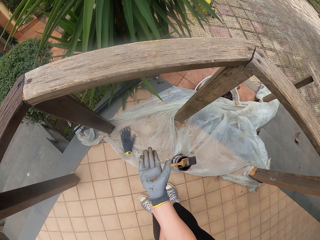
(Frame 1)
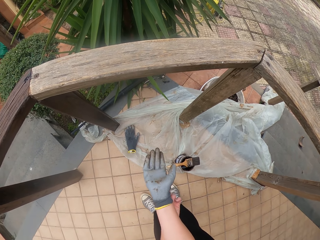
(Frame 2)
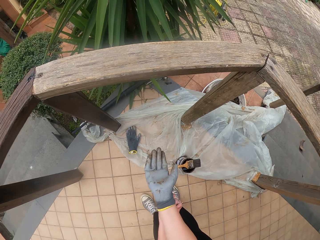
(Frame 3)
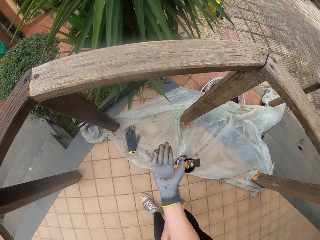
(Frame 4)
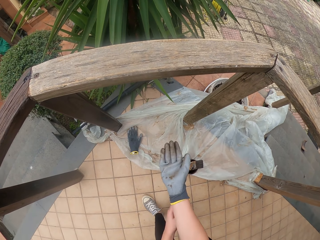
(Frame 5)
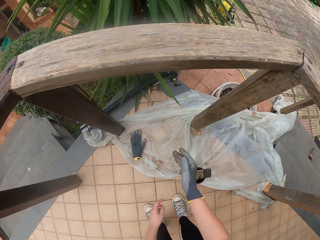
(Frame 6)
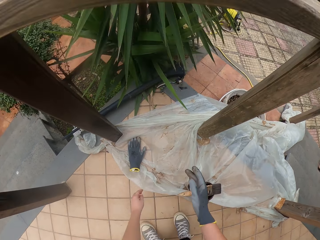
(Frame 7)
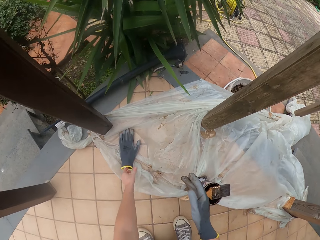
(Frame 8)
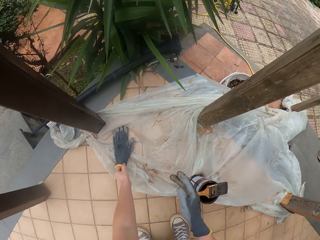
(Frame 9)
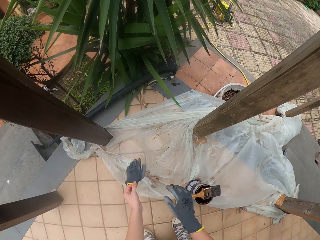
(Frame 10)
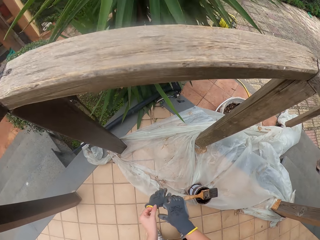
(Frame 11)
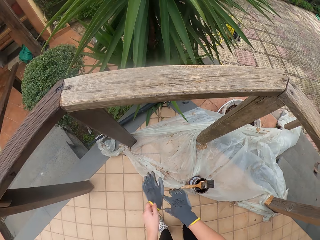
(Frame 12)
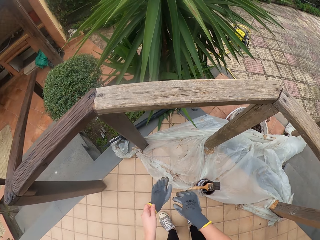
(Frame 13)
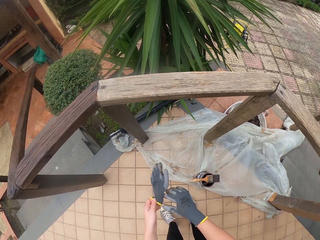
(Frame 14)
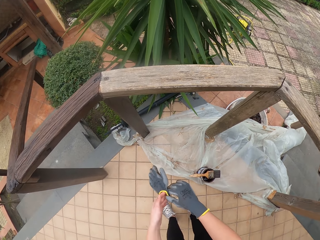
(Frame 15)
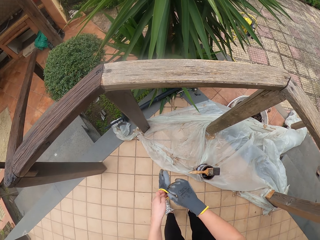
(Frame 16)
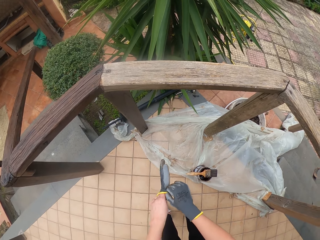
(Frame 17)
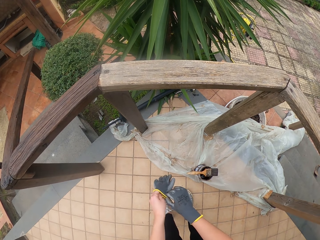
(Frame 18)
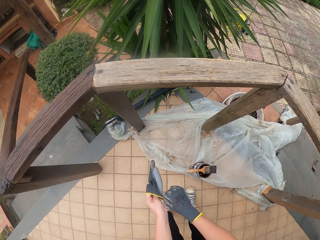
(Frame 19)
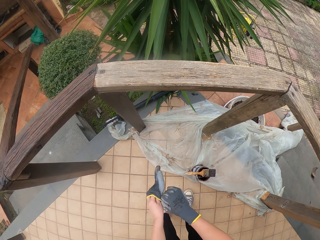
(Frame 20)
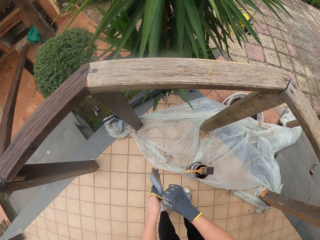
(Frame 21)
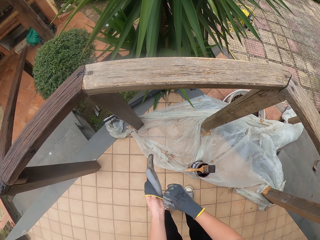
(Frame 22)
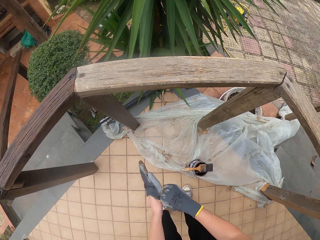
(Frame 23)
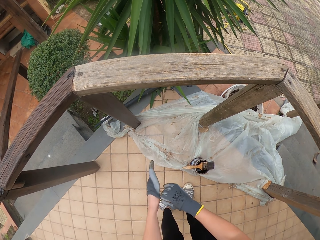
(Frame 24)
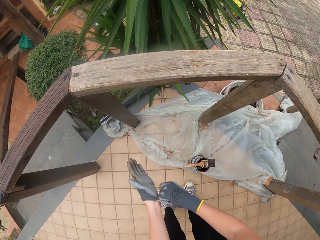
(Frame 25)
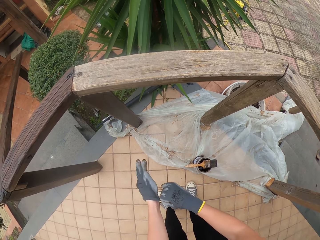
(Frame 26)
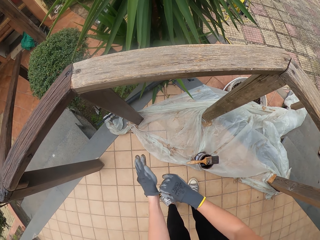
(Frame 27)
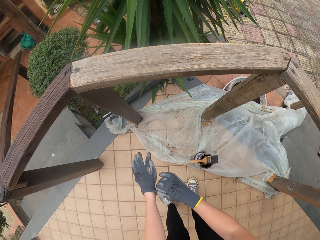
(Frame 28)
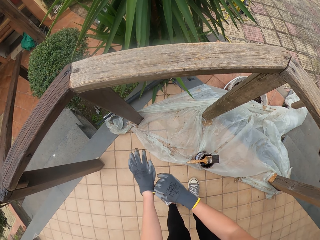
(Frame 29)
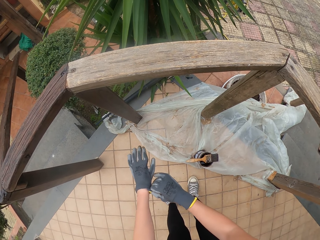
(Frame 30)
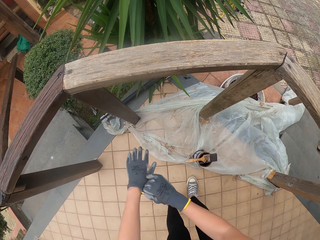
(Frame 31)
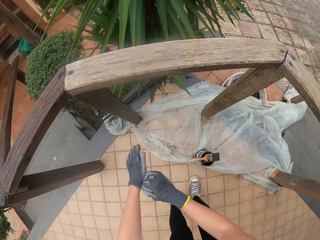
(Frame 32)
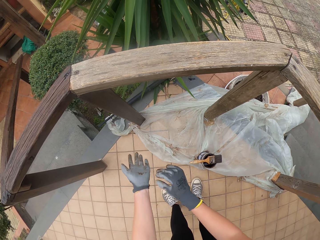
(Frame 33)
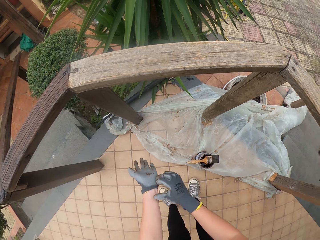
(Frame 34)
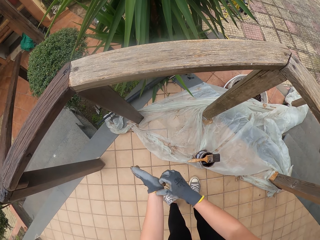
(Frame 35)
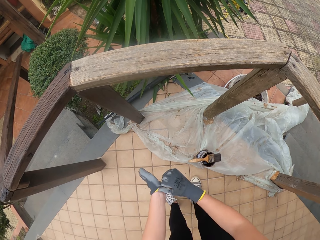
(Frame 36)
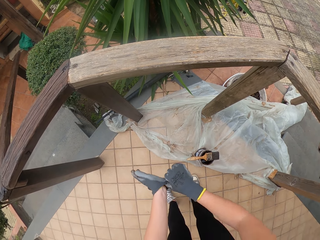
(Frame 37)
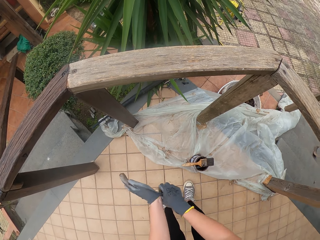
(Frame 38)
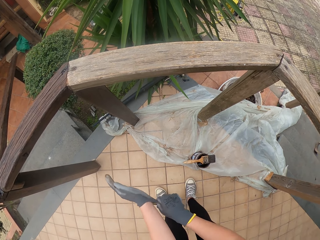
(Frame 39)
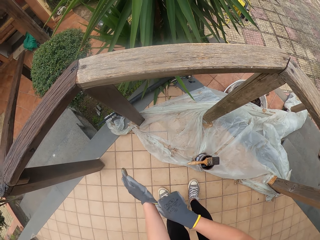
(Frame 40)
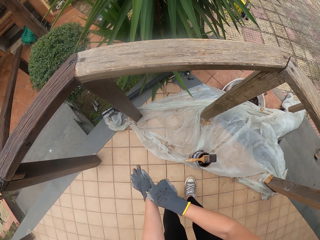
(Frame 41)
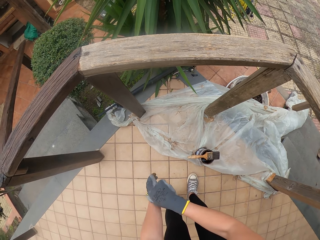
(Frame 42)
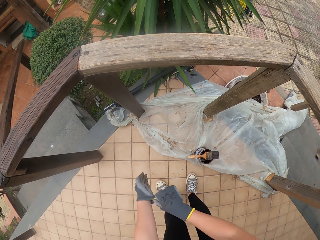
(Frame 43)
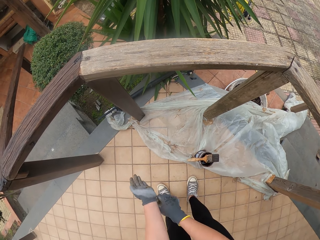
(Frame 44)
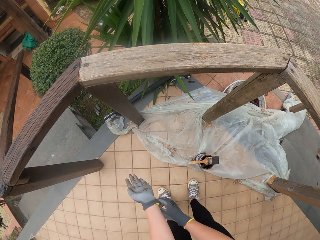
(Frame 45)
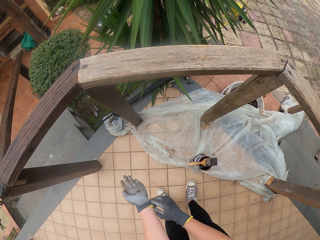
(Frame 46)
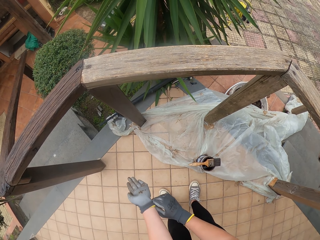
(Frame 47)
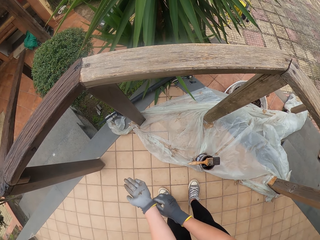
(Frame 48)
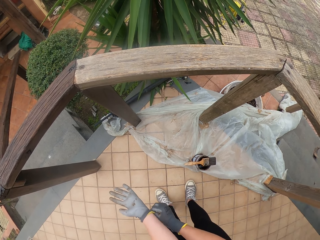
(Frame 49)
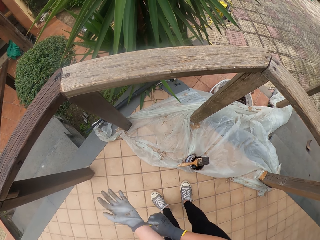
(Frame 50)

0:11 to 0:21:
The camera wearer picks up the glove from the floor. They pick up another glove. They put on the glove.

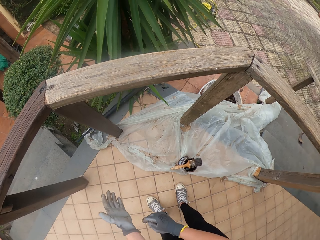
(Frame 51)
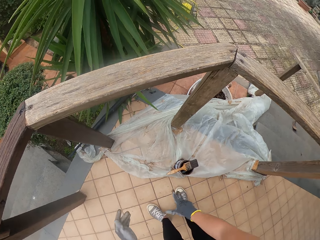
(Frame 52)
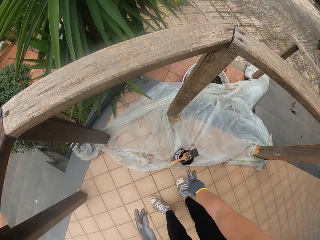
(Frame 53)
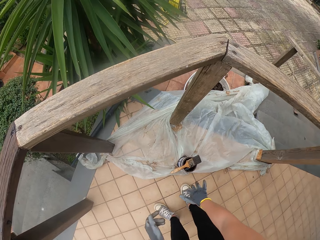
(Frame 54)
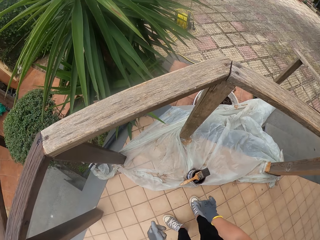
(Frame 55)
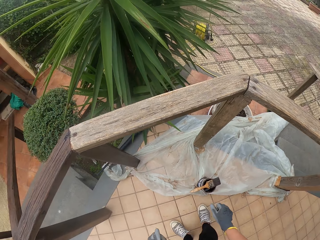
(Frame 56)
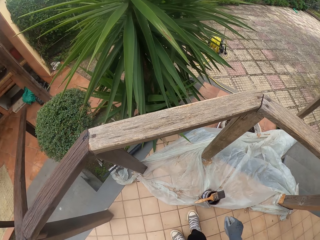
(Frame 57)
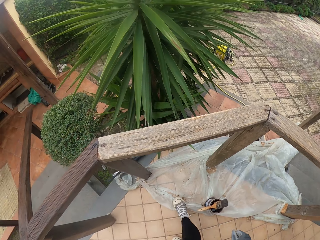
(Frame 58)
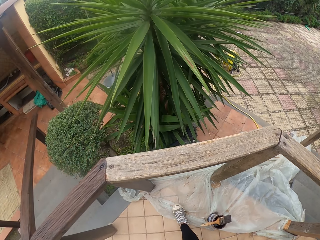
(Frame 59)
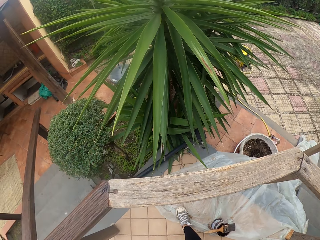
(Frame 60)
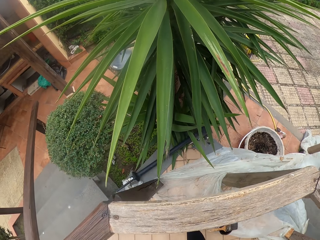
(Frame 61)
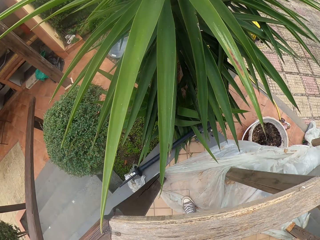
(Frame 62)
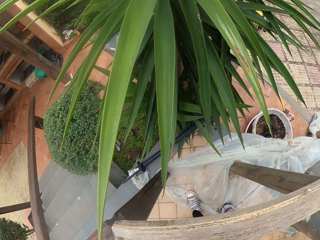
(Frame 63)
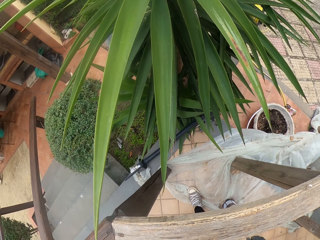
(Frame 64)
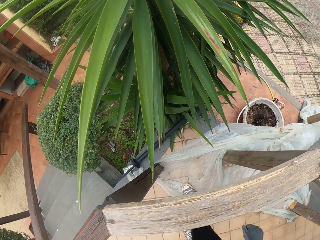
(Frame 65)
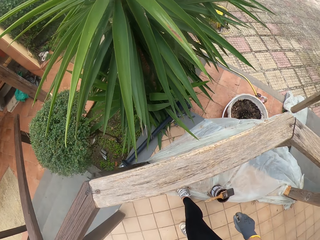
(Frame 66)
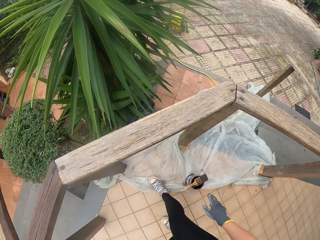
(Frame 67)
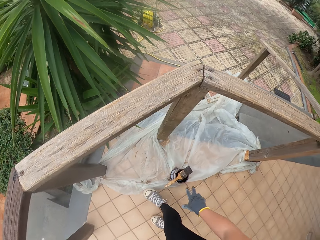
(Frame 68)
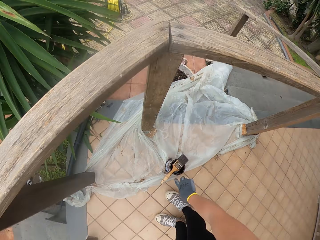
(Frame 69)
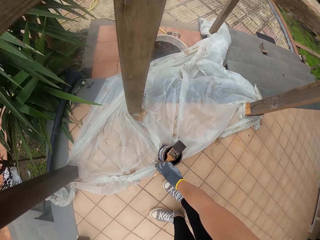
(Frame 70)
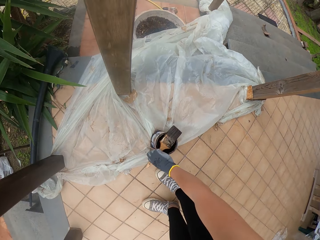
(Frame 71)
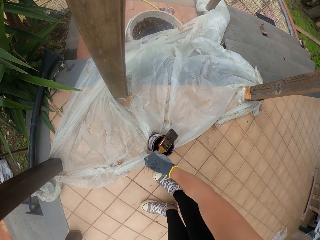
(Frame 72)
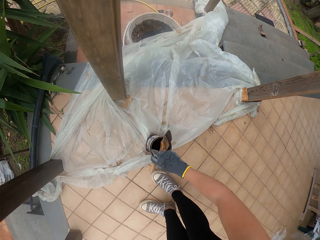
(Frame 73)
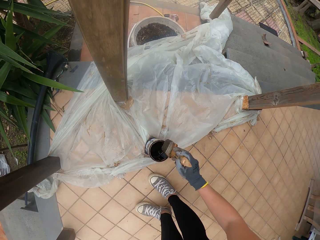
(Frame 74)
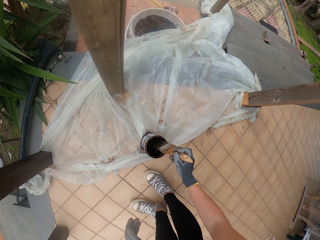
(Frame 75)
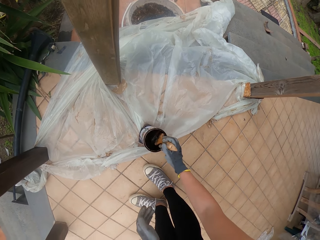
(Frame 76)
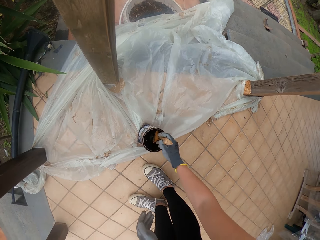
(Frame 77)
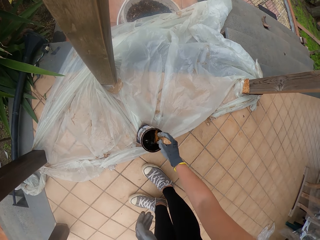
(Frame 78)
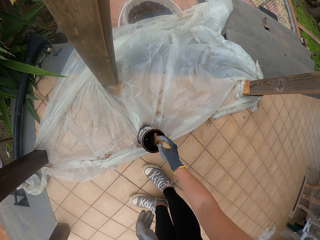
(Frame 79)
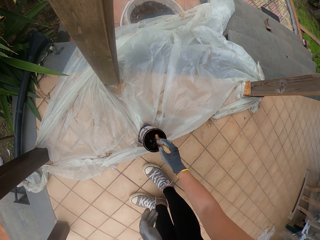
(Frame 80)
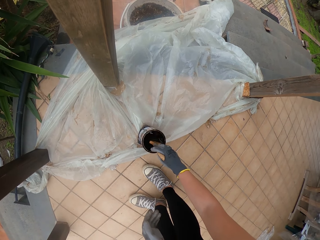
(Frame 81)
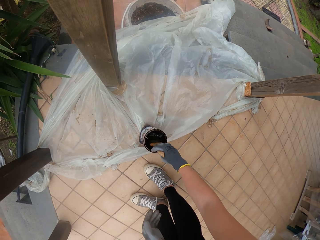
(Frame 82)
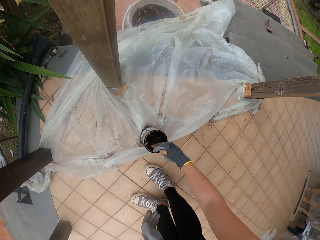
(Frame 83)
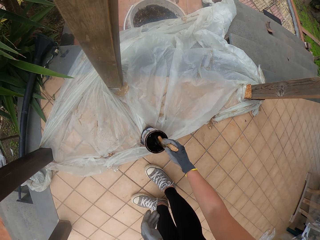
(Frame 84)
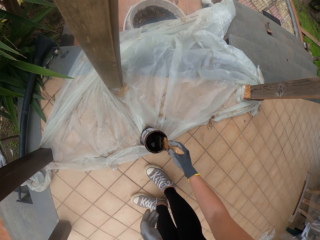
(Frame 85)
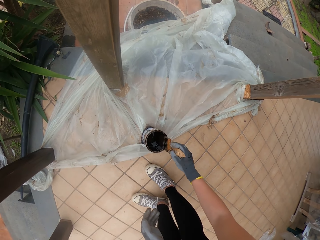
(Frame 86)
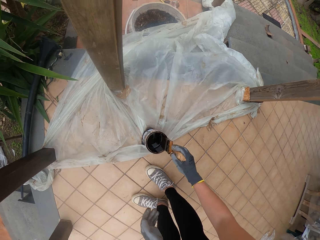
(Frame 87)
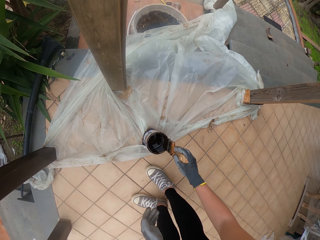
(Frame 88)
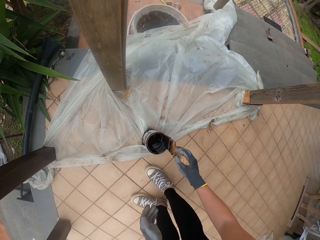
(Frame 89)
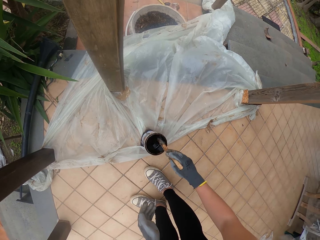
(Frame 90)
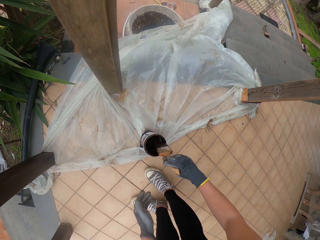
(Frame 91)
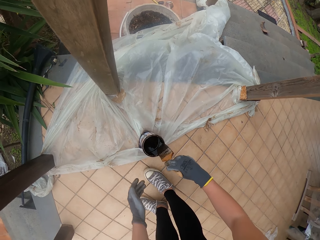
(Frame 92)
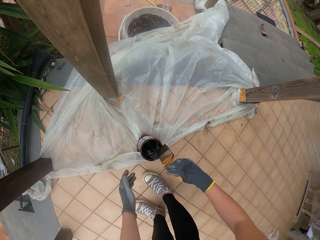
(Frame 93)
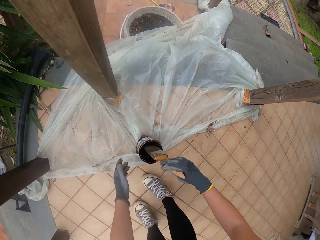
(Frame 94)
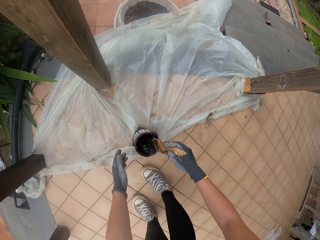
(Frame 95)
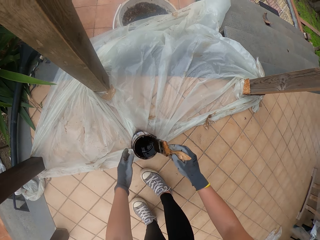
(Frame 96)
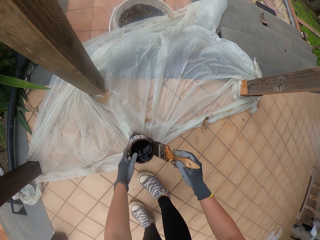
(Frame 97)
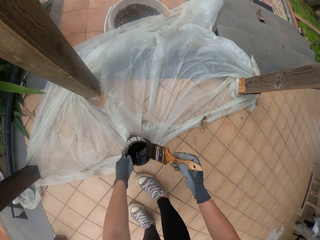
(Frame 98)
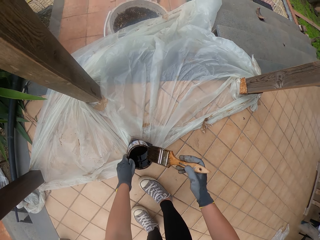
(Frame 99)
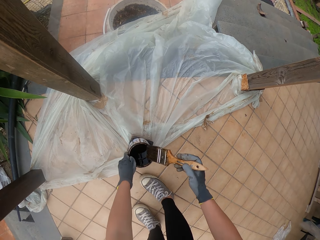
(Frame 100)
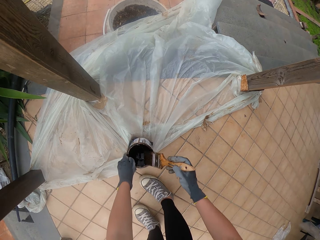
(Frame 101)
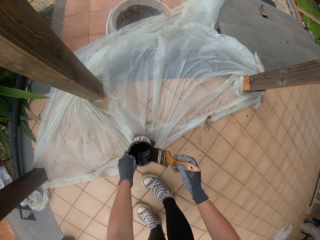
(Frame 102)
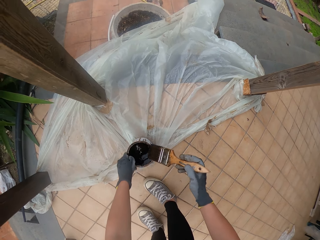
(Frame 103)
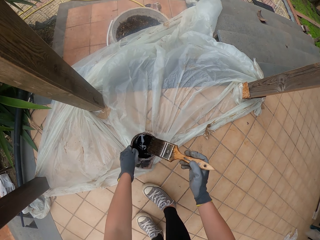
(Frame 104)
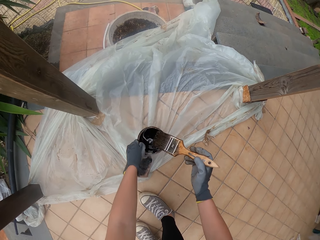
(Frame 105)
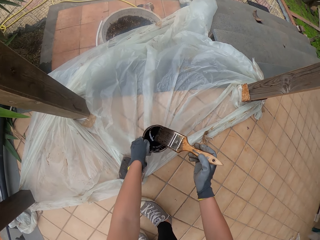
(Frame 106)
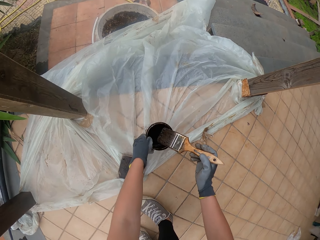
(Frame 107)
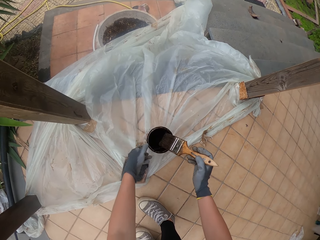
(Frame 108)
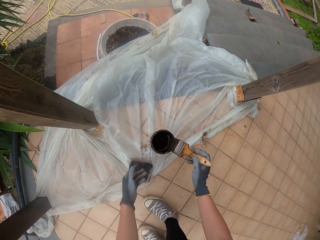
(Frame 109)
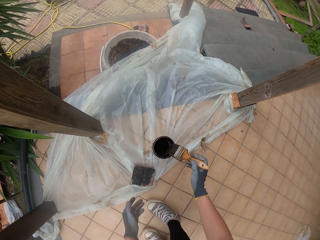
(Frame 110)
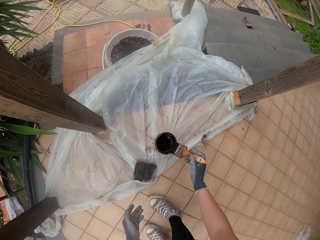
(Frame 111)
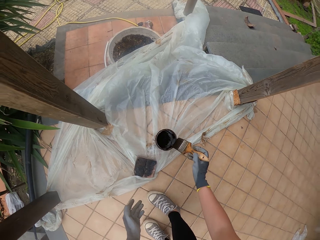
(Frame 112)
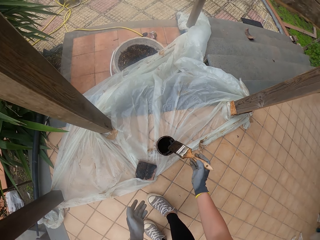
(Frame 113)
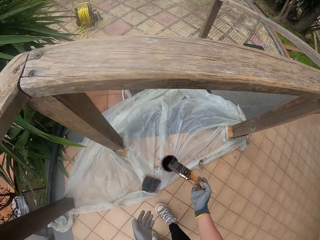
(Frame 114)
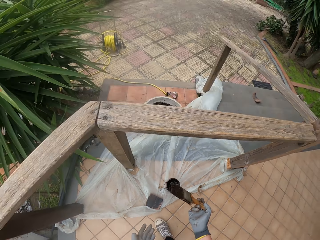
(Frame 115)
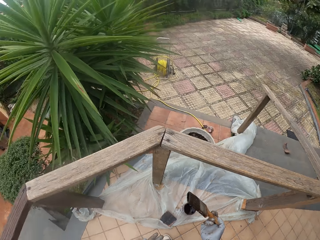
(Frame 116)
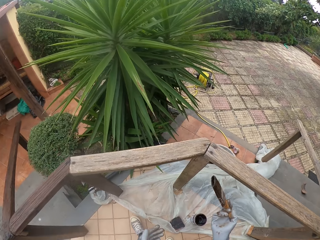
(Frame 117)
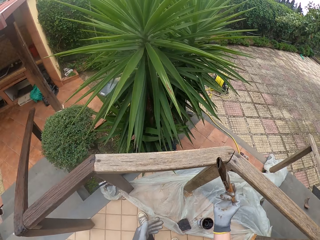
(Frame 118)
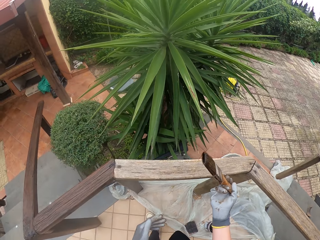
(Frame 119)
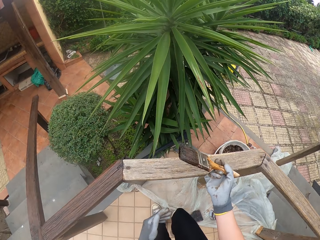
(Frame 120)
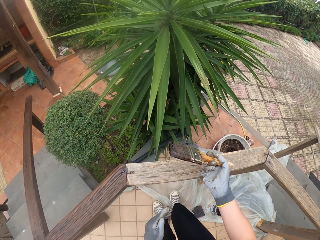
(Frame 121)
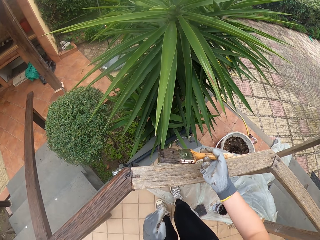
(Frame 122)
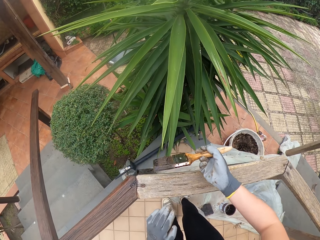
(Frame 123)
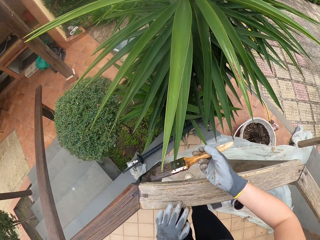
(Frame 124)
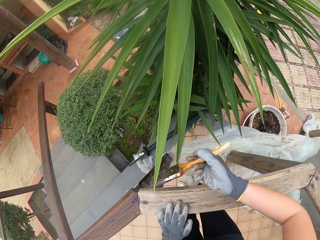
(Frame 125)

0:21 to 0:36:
The camera wearer looks at the wooden rails. They pick up the brush from the paint container, dip the brush in the paint container, and wipe the brush on the paint container. They push the paint container aside.
